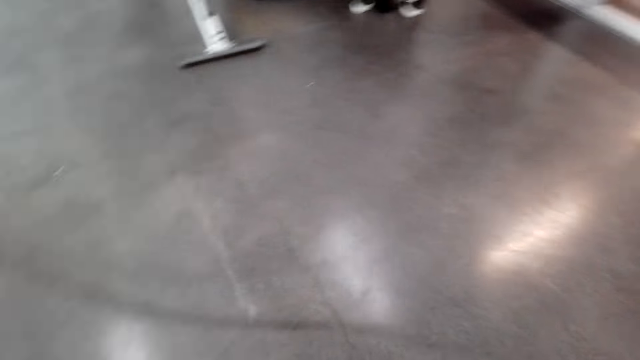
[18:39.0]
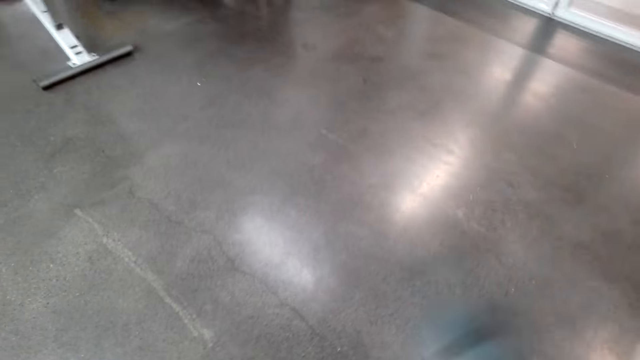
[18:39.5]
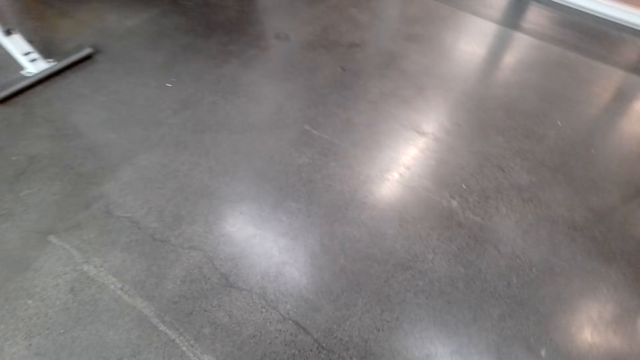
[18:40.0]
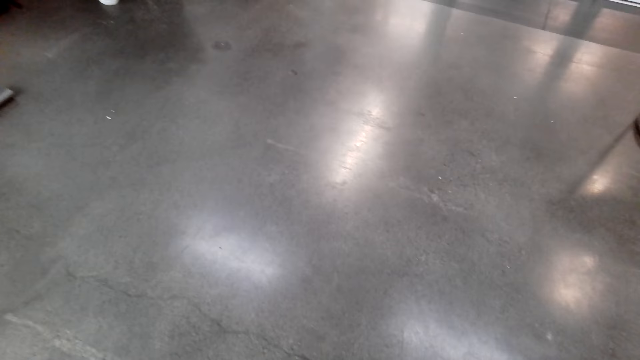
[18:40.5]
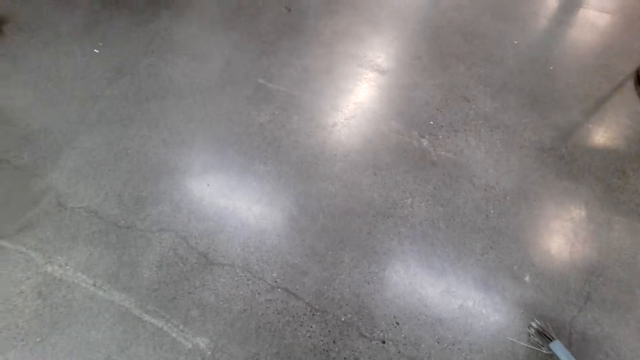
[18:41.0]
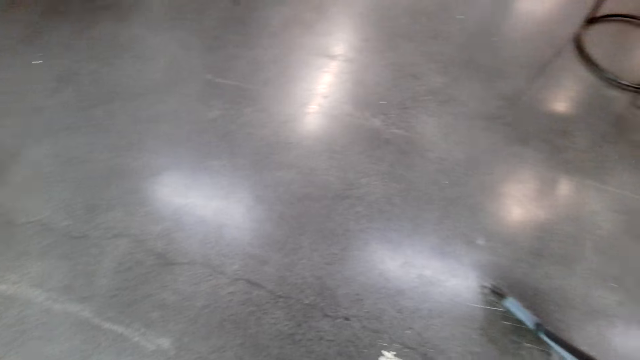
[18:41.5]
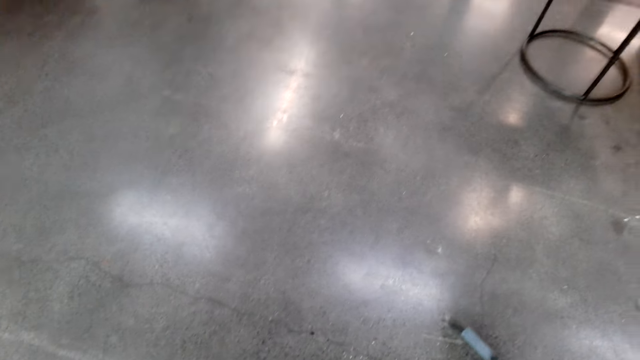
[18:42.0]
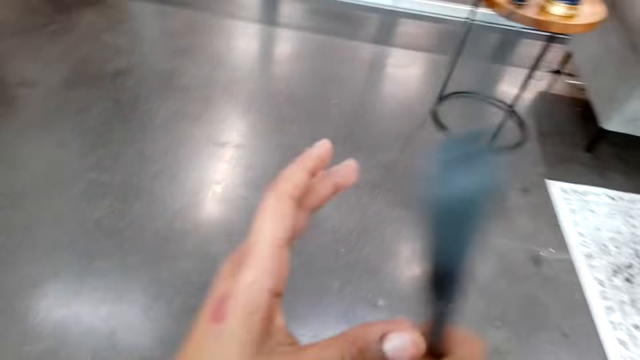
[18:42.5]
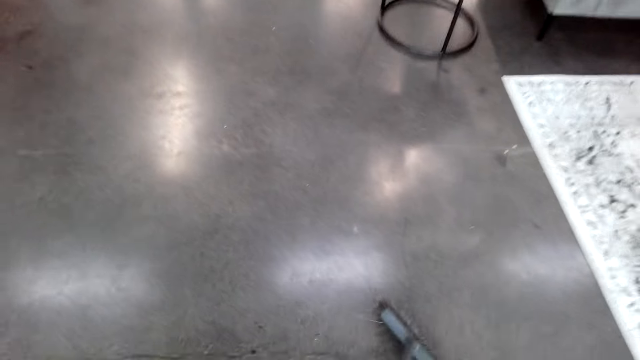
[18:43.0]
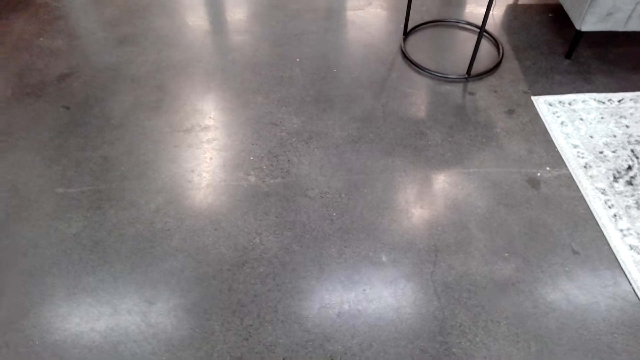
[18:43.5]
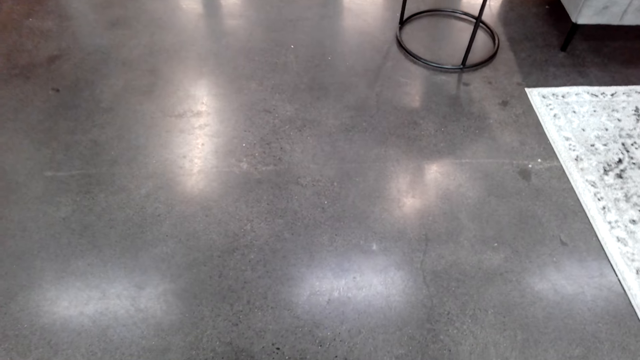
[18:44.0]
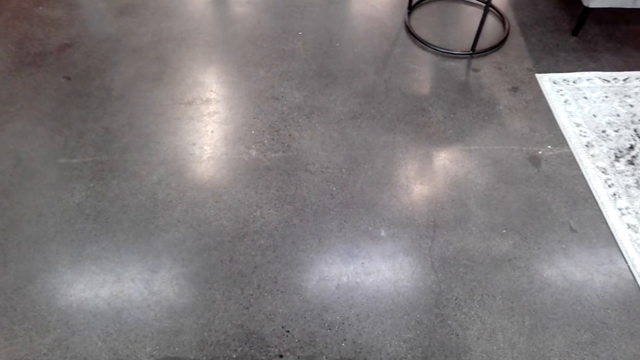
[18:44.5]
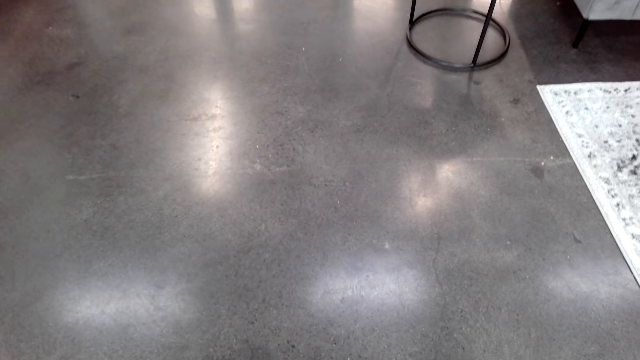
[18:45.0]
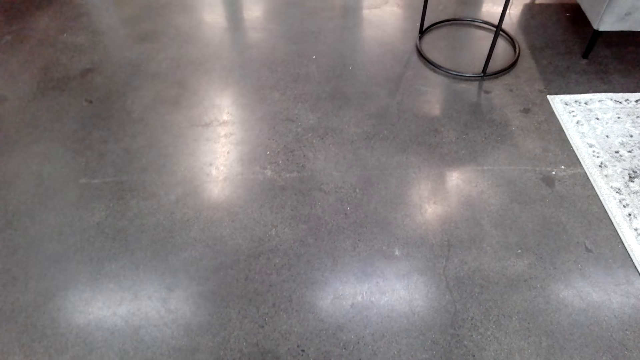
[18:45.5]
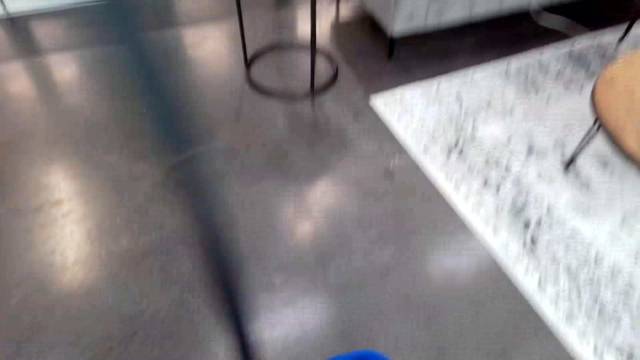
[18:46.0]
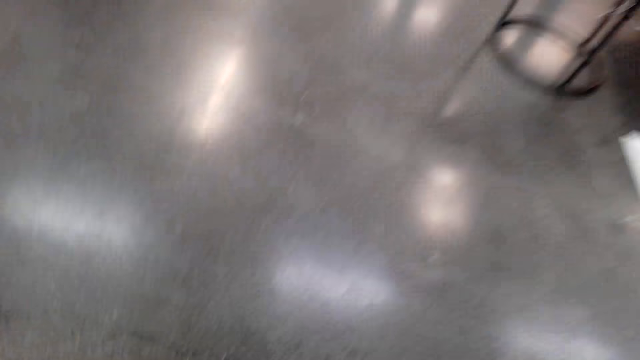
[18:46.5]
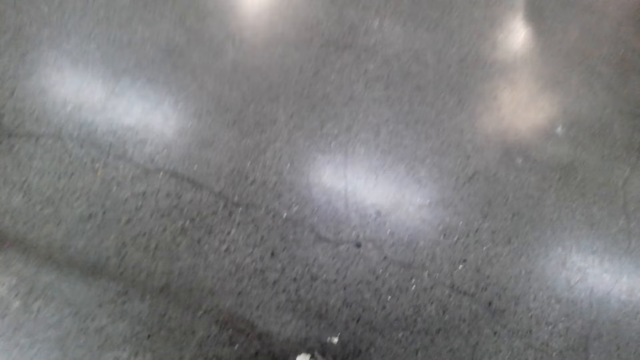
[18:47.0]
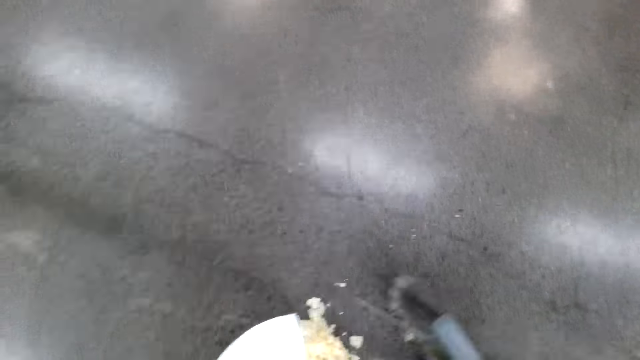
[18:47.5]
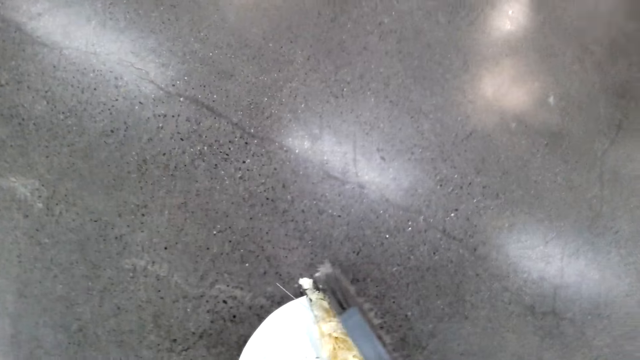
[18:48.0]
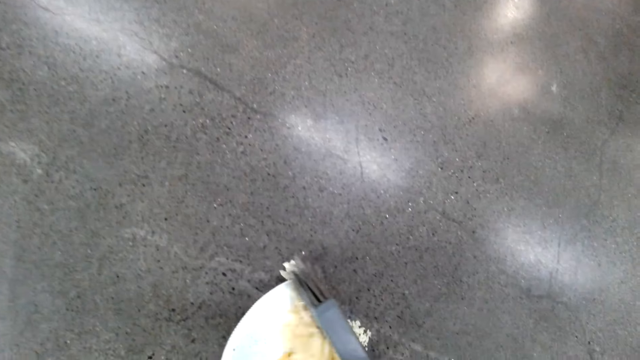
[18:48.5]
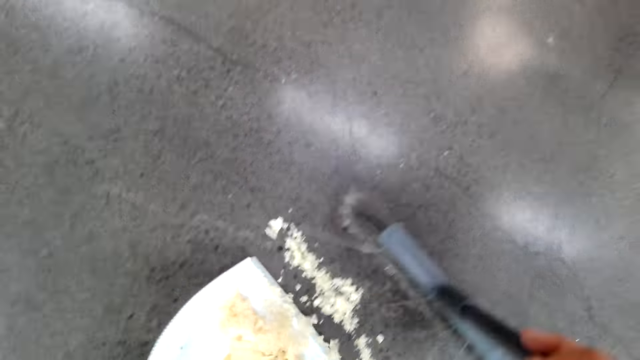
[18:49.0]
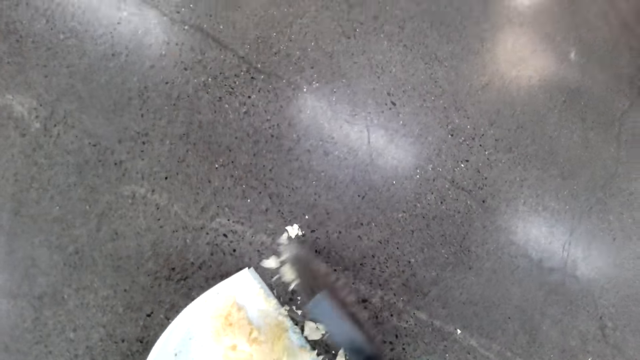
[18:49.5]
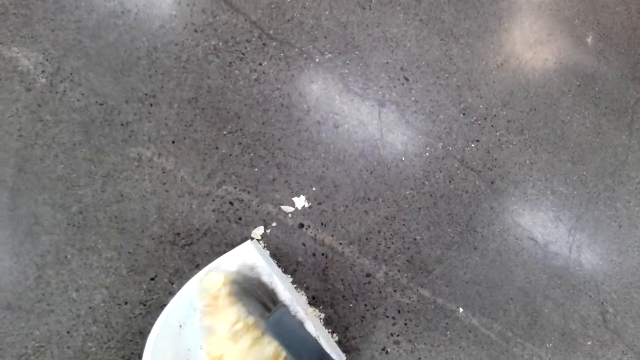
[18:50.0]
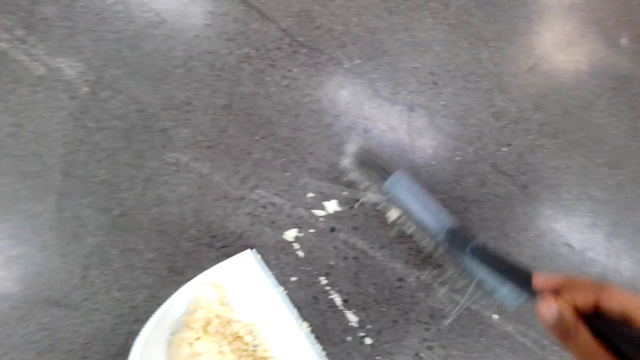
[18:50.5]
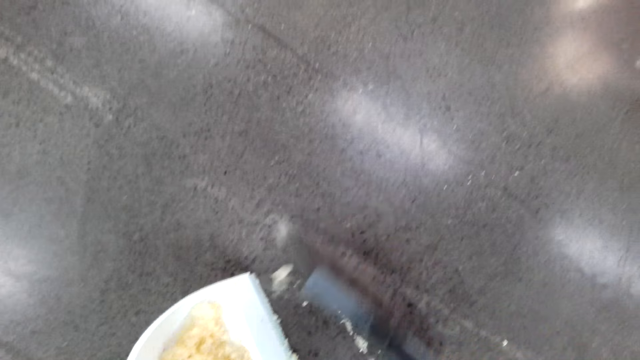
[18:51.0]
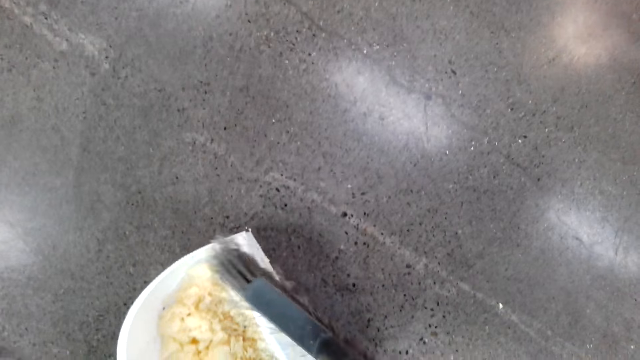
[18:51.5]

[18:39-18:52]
The camera wearer watches the background. They put dirt in a dust pan.

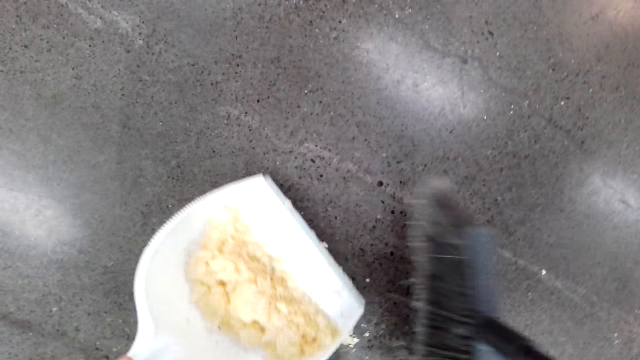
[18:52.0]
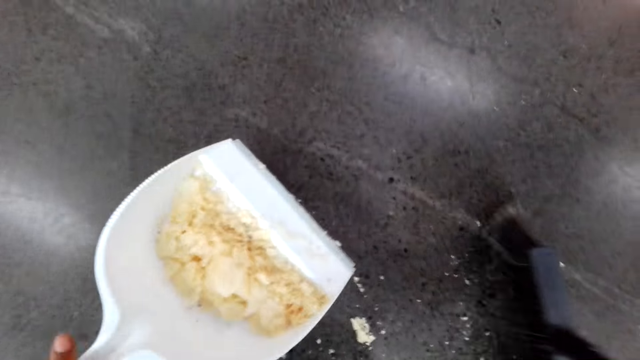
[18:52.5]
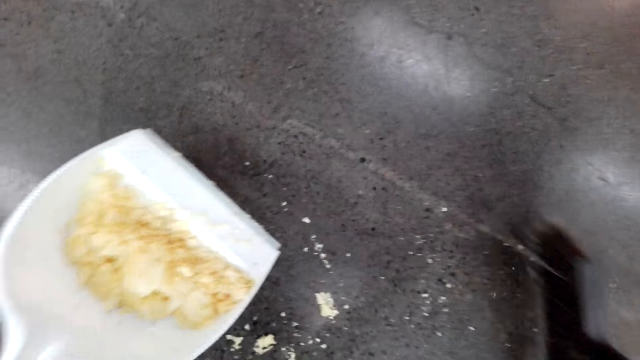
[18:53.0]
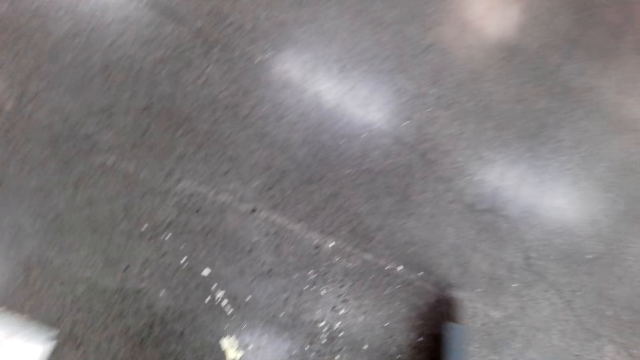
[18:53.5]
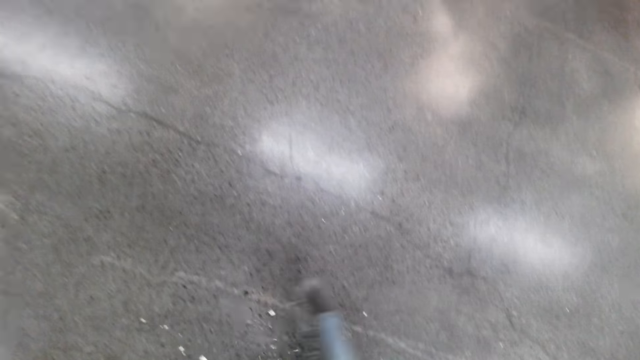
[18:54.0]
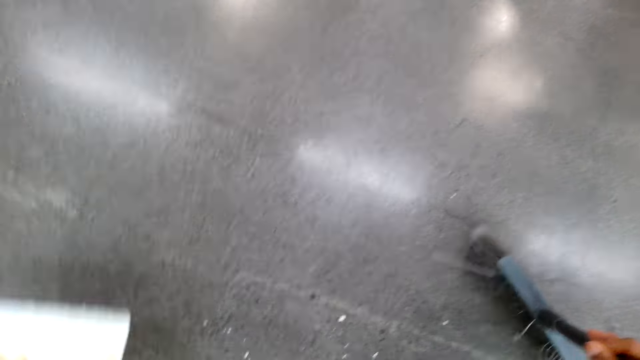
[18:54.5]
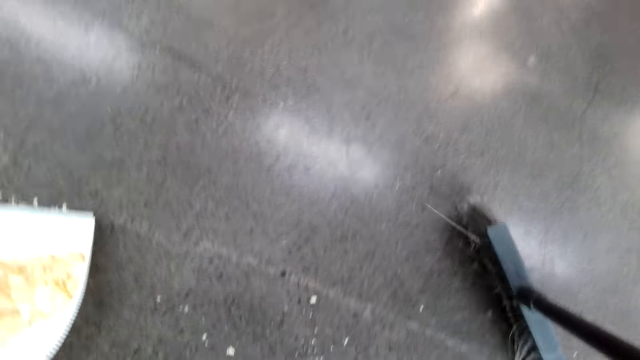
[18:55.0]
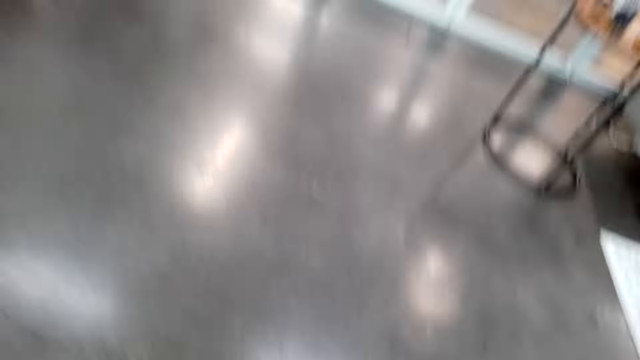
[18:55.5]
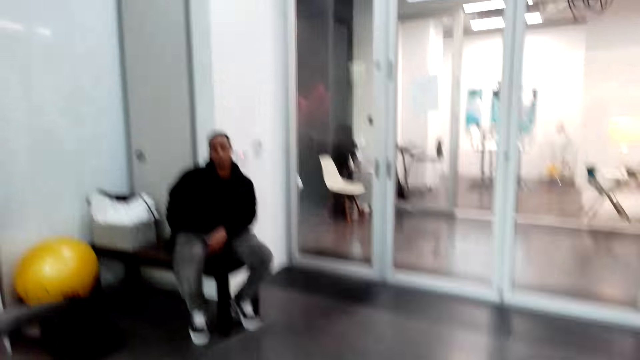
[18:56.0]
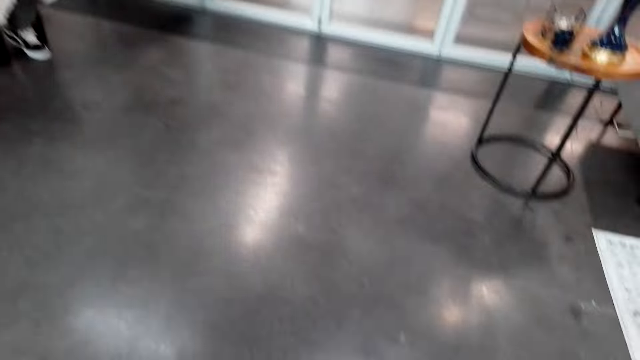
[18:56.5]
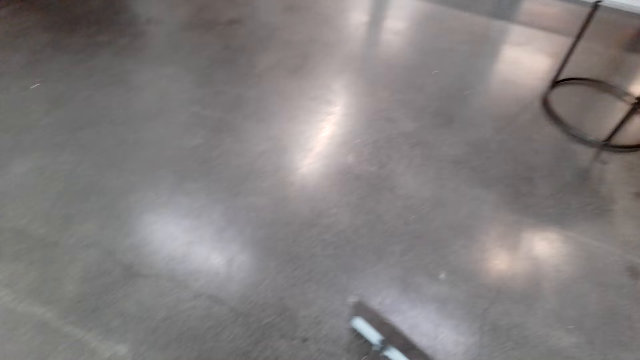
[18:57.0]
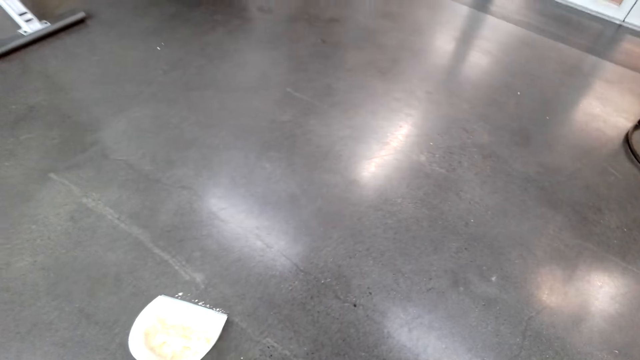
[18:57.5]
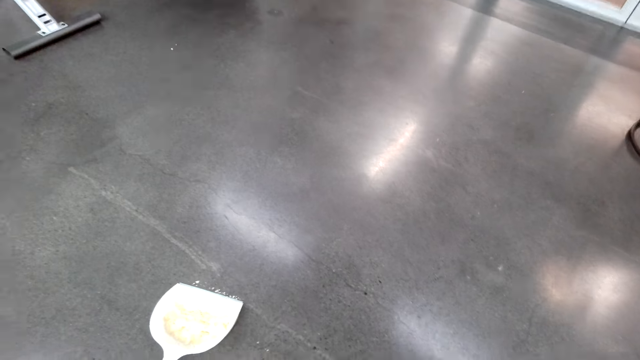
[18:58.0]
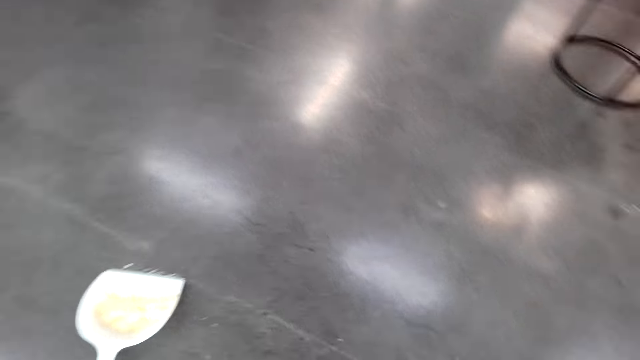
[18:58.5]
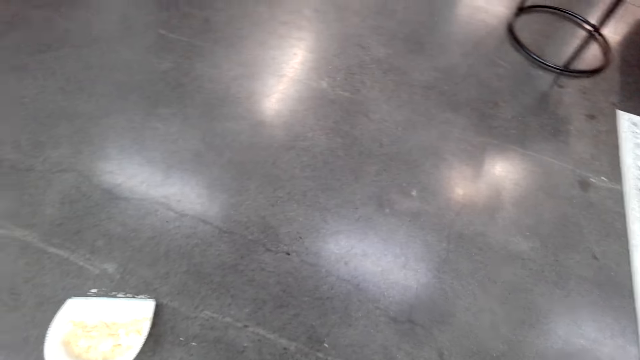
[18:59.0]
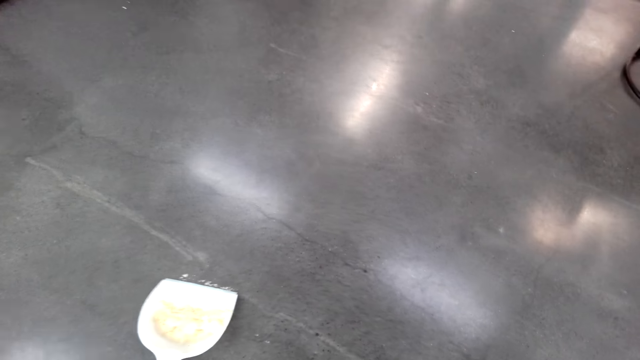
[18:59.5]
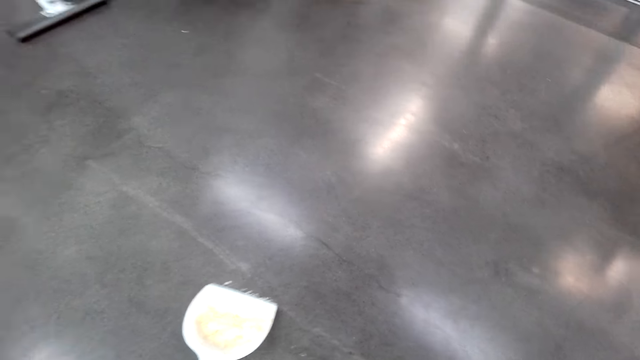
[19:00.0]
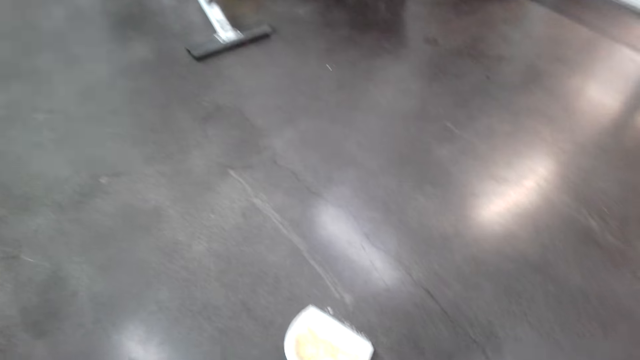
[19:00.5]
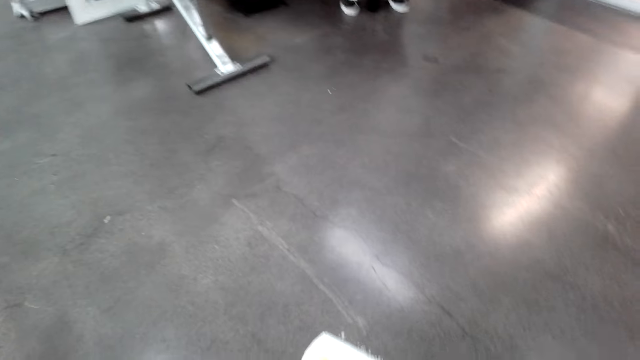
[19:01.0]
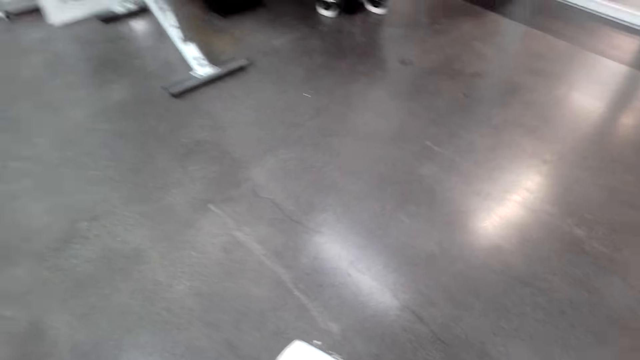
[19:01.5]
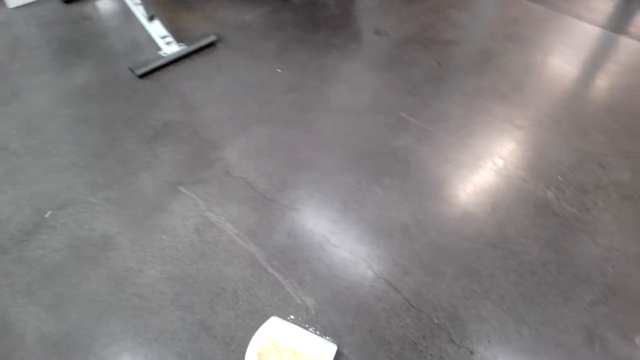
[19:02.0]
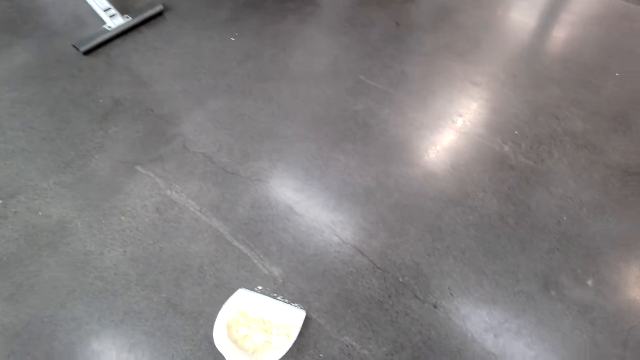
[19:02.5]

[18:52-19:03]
The camera wearer sweeps the floor with a hand broom. They put down a dust pan. They look at a man. They sweep the floor with the hand broom.
